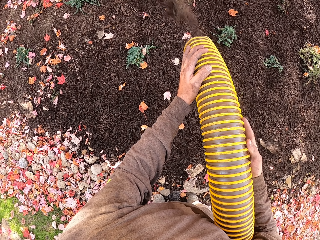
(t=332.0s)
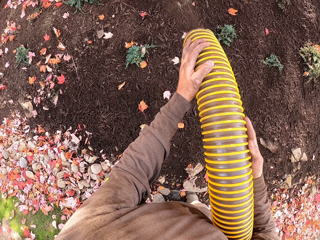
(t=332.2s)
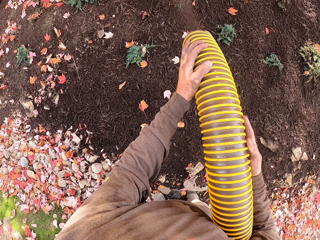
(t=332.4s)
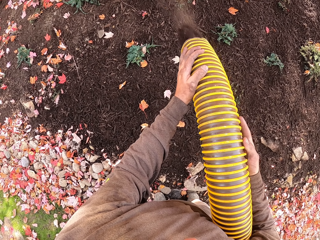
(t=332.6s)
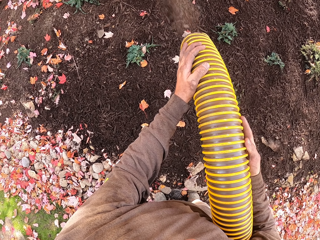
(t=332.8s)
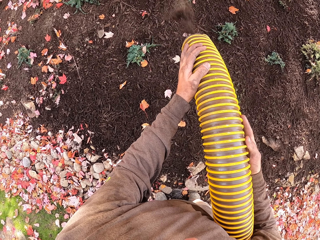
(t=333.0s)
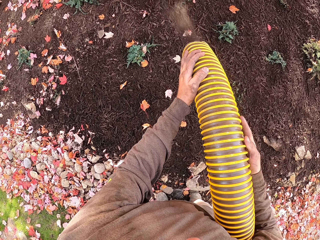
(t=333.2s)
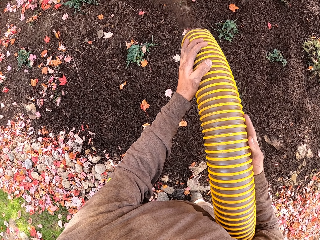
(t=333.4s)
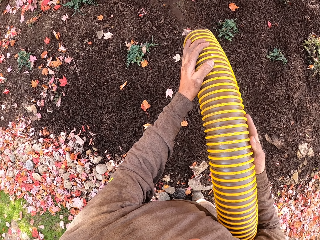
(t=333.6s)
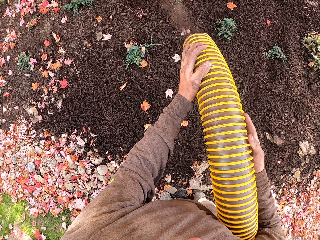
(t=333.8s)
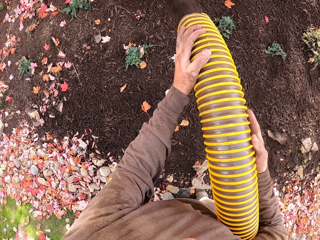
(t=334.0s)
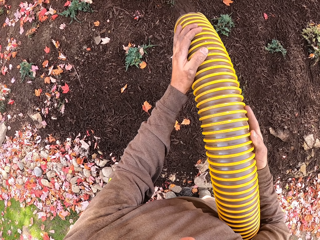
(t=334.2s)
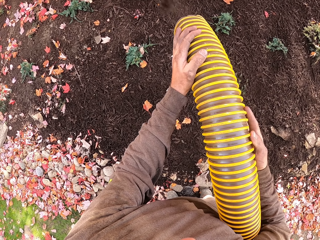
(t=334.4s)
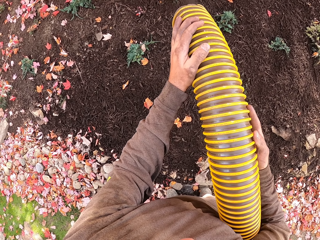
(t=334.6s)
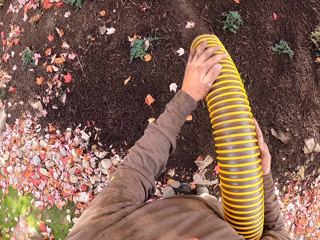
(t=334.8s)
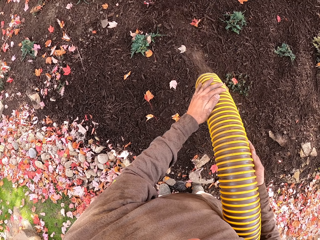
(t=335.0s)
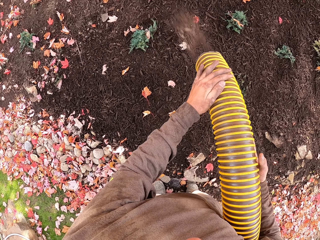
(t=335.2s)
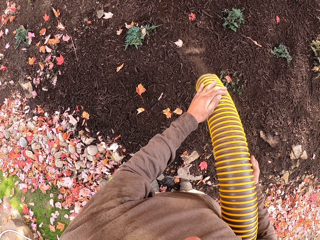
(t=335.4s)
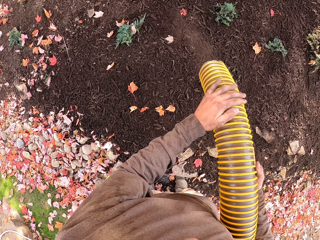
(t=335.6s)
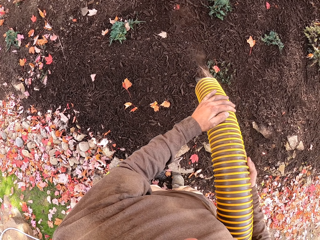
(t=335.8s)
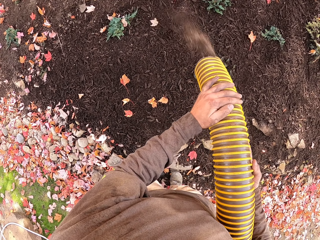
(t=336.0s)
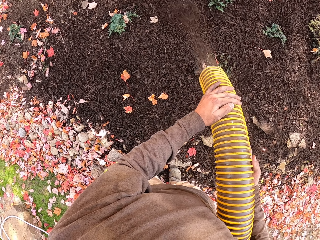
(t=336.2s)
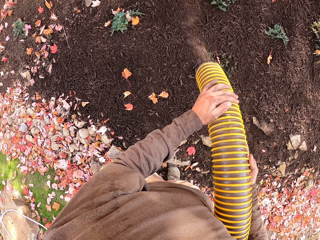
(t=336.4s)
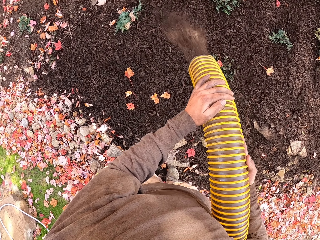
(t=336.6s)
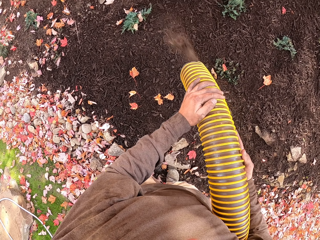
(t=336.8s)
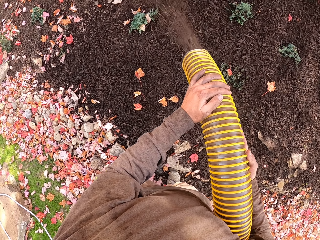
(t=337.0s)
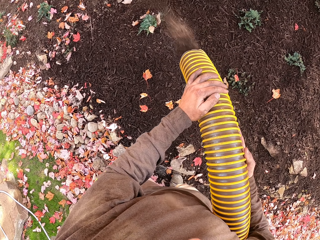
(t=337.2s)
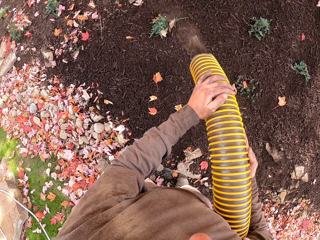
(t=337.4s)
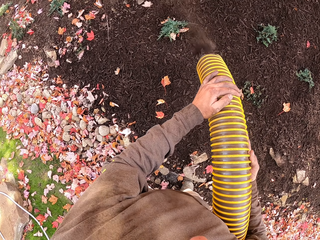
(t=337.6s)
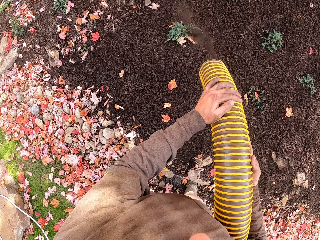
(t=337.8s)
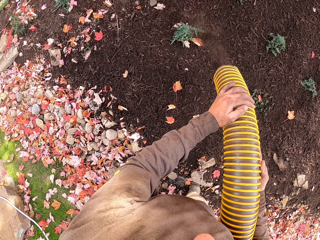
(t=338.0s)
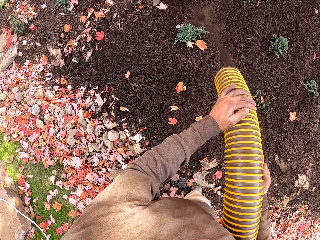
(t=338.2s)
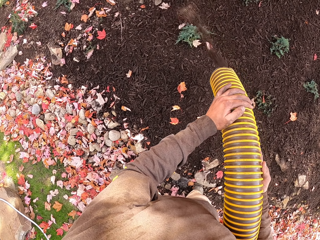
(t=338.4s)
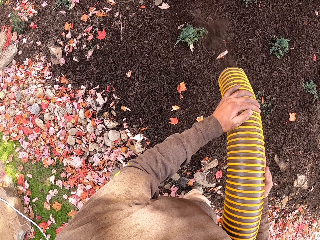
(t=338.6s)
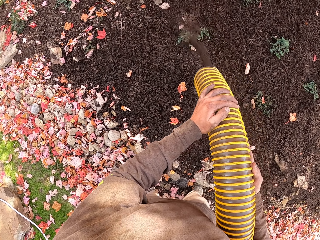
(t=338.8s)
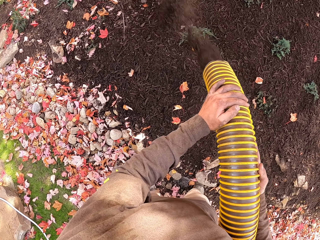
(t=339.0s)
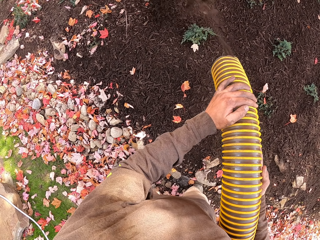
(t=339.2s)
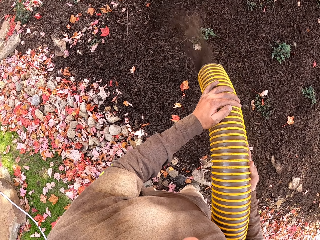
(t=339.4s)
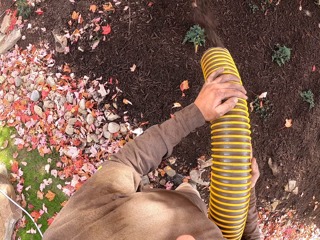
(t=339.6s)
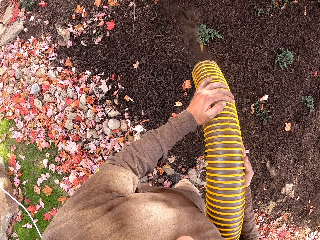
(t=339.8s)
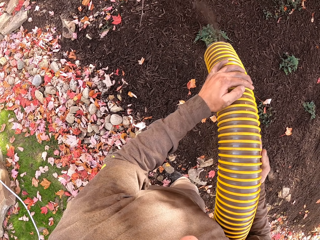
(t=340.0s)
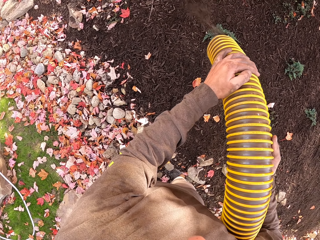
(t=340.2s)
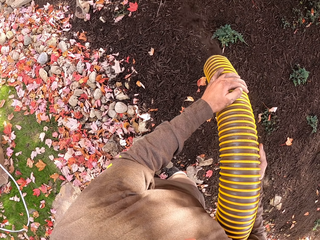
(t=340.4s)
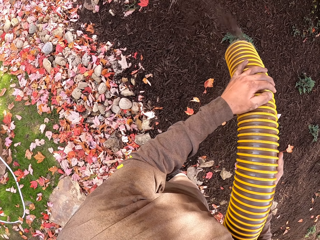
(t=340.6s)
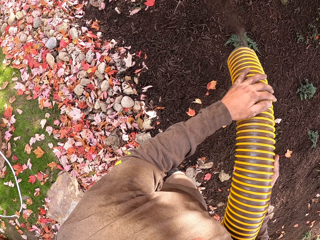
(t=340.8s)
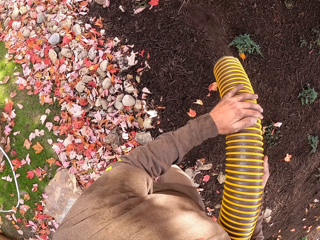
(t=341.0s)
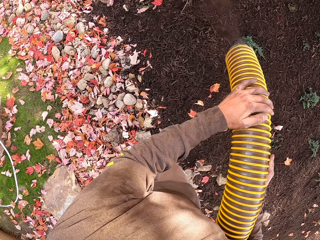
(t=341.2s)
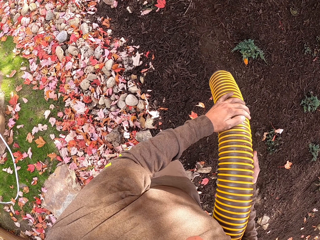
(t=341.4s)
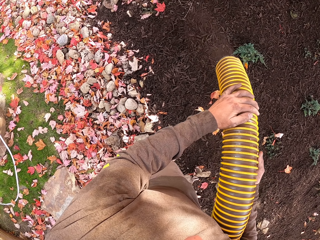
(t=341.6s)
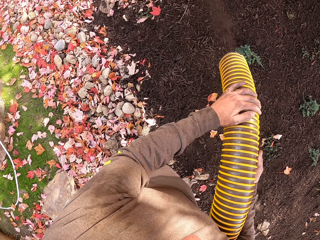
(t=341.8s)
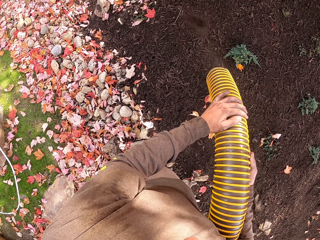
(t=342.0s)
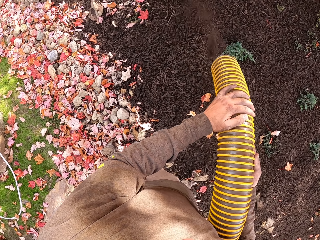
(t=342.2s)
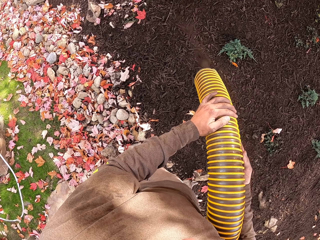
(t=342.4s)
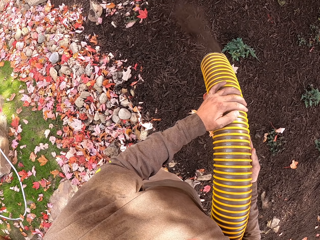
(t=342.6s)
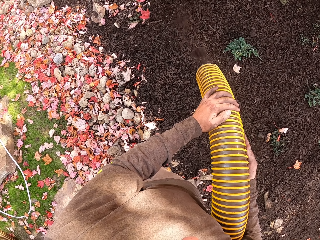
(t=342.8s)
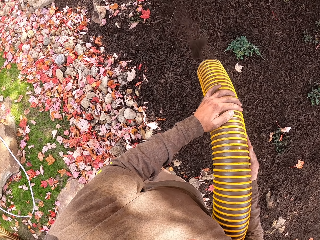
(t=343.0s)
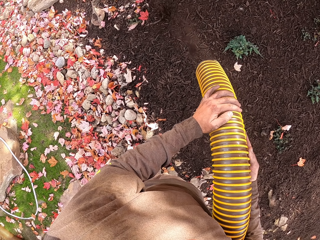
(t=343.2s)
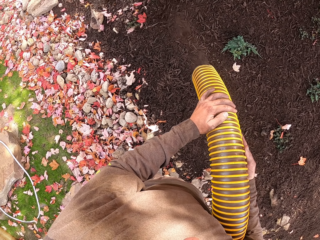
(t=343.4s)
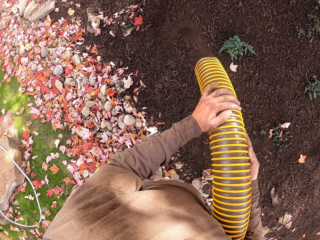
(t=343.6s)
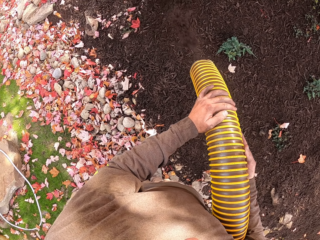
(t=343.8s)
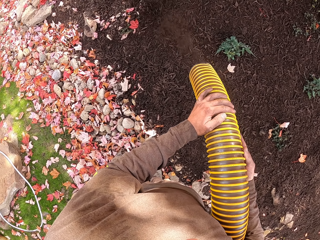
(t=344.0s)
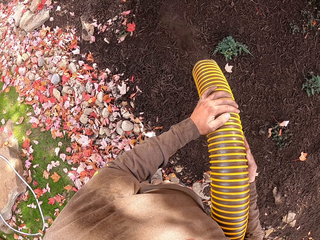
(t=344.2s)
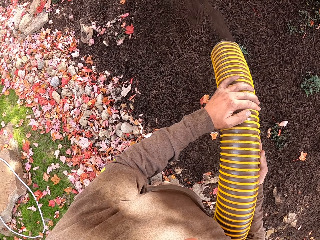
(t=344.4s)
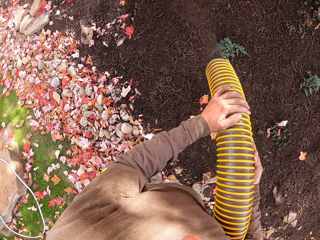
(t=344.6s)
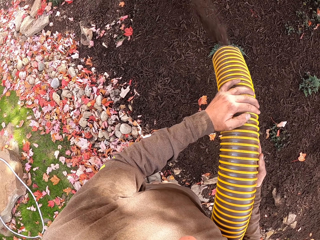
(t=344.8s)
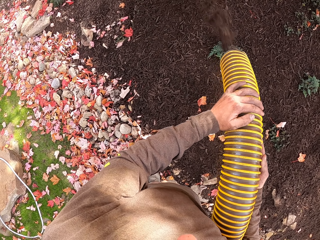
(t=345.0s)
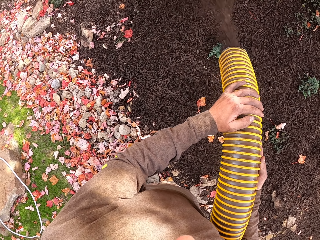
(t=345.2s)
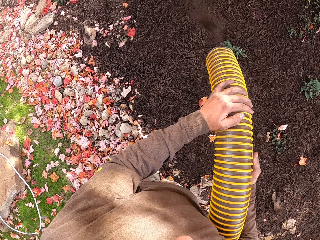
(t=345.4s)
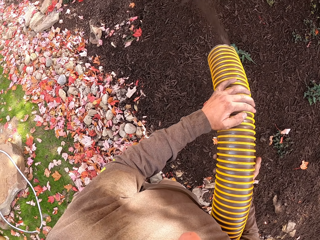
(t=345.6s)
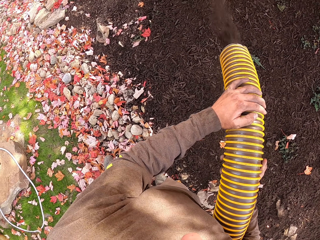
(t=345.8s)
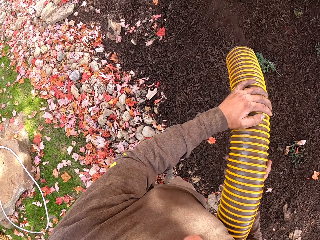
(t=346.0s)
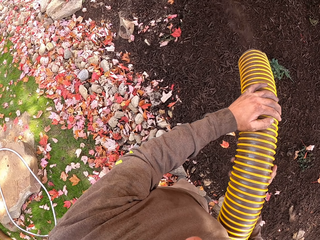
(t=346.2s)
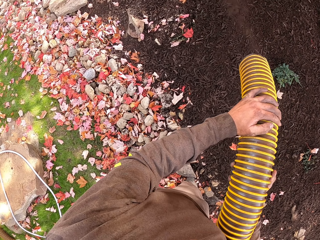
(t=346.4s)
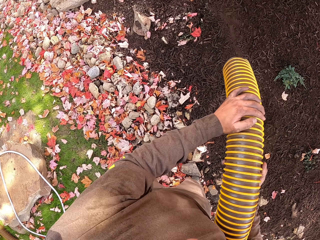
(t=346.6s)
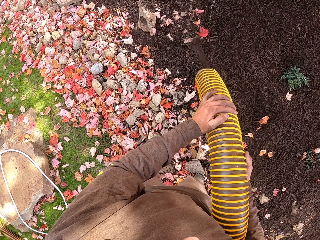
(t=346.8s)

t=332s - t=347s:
The camera wearer swings the pipe. They turn left. They move their hand. They cover the soil with mulch using a mulch blower. They swing the pipe.

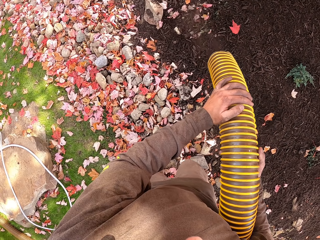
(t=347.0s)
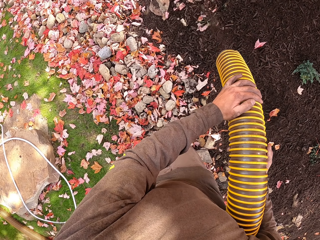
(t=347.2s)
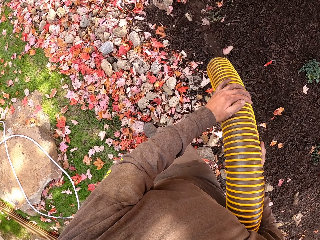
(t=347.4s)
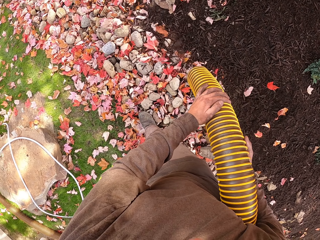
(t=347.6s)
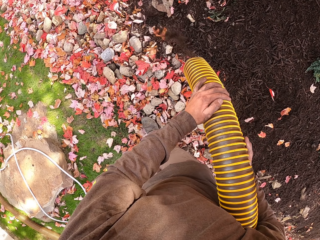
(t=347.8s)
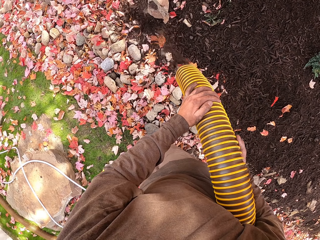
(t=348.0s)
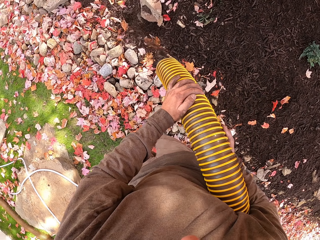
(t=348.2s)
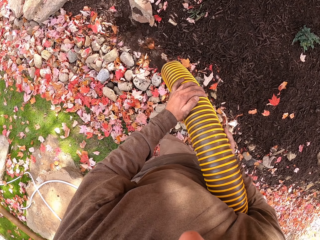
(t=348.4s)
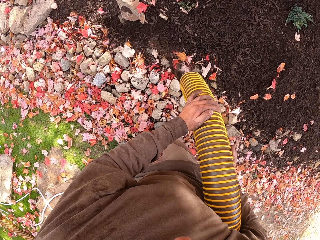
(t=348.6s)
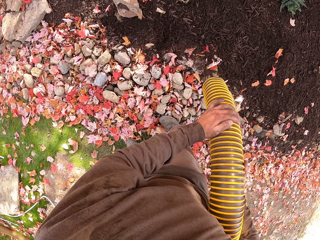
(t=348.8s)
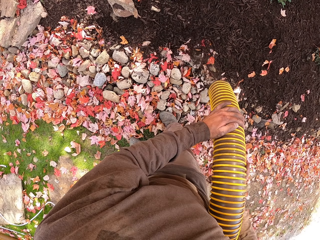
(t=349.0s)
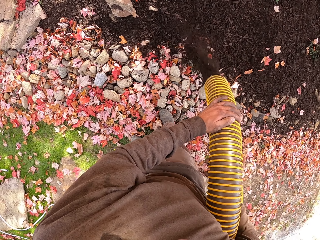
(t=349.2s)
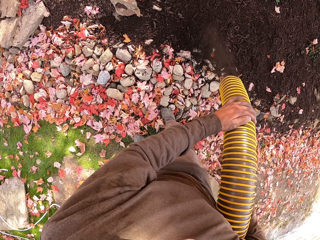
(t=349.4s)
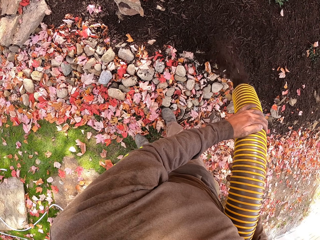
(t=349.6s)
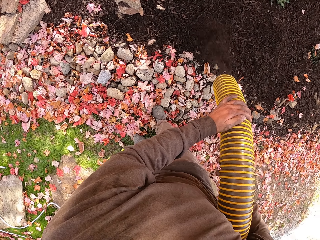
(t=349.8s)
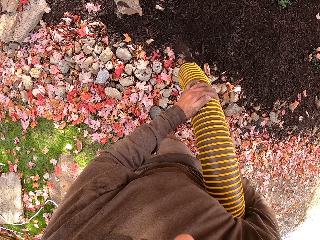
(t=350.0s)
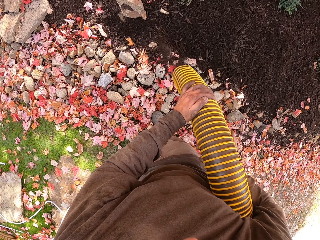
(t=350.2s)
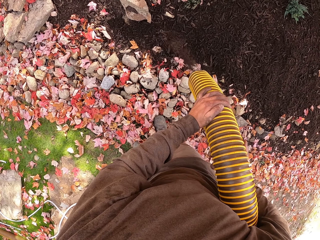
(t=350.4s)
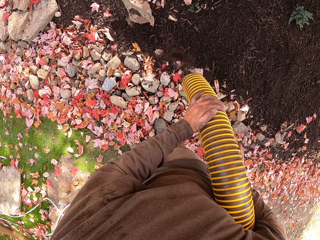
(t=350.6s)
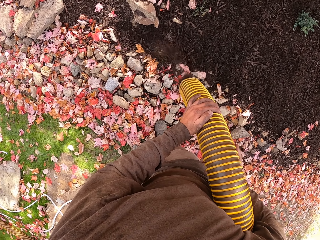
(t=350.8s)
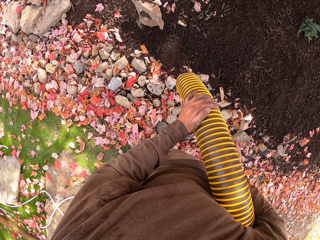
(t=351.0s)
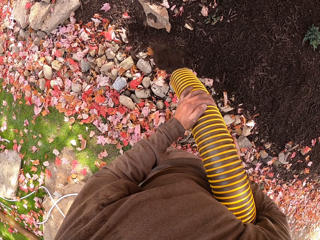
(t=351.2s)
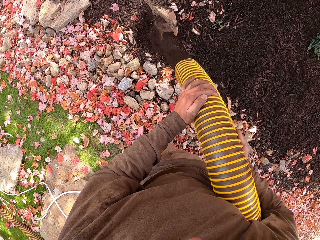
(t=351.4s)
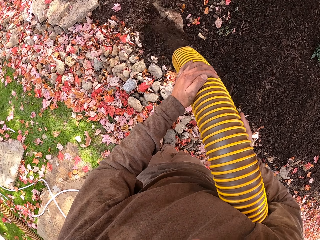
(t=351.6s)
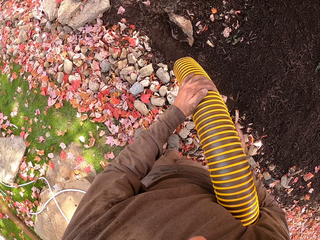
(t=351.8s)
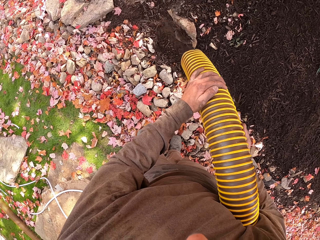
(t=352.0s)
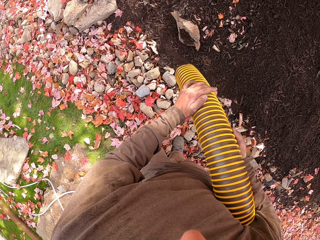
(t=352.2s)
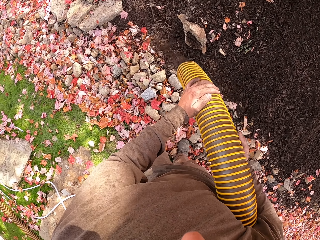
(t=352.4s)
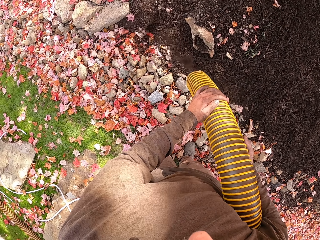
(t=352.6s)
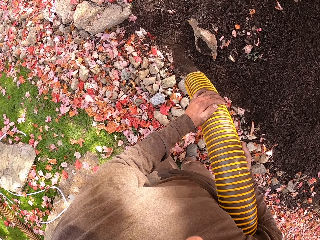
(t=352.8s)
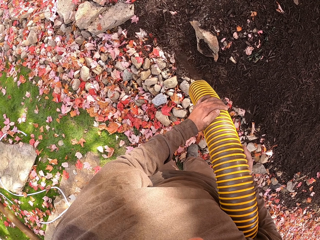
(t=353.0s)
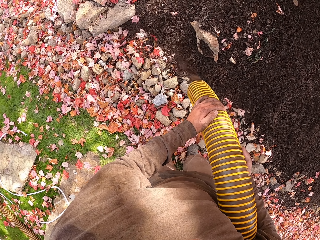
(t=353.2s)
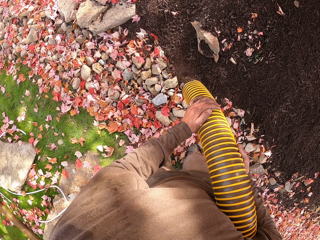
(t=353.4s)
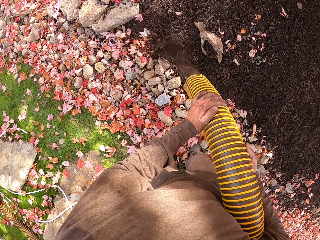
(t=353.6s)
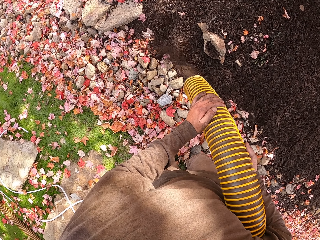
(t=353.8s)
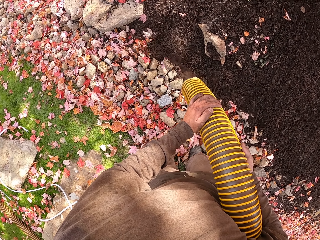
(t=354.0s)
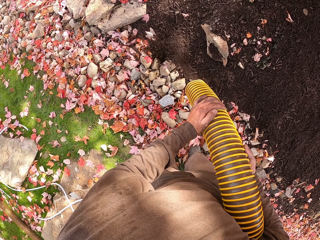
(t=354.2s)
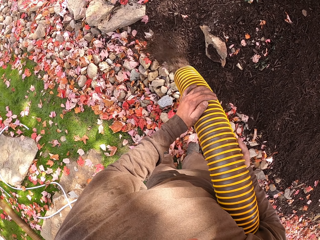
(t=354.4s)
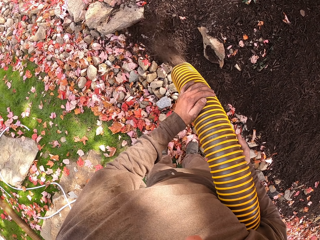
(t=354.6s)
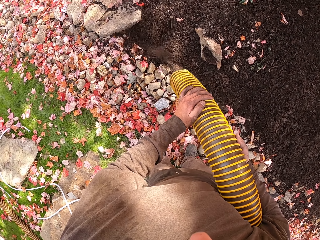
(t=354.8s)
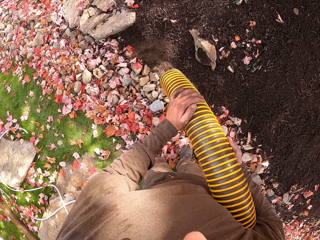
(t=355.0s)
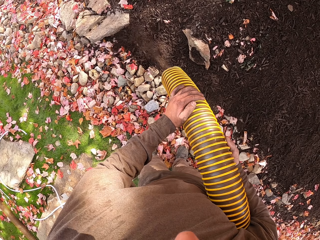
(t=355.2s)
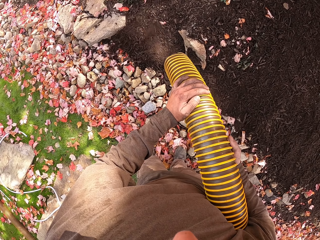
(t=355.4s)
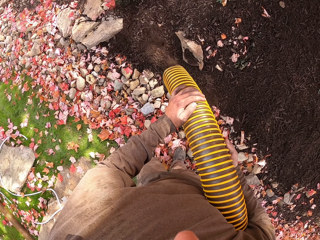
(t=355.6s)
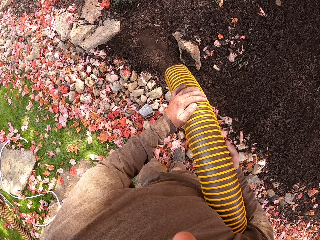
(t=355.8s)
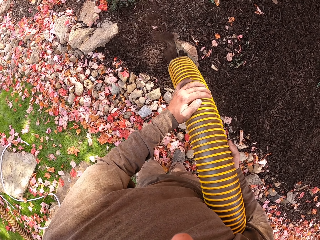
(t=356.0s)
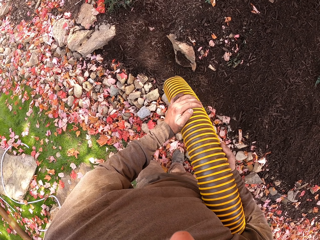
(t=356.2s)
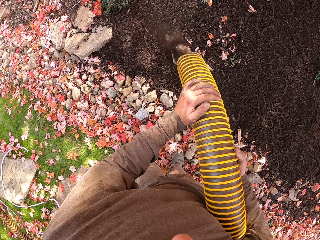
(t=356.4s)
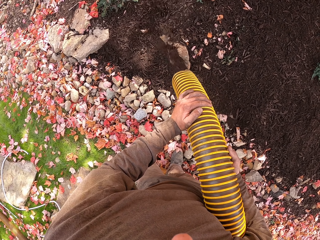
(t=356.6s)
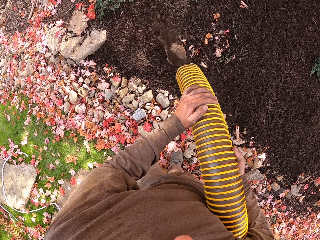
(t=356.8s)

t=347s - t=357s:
The camera wearer moves forward. They cover the soil with mulch using a mulch blower.
